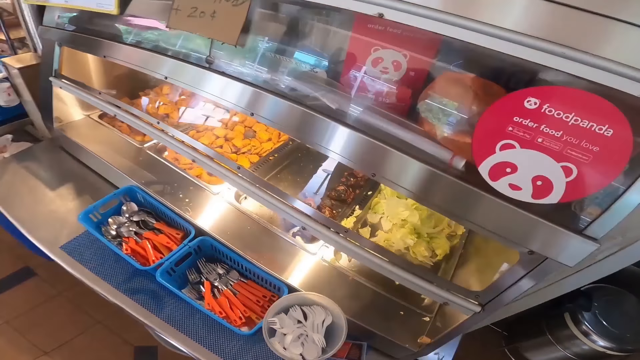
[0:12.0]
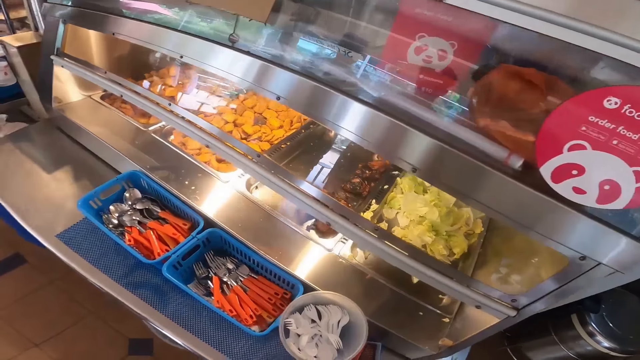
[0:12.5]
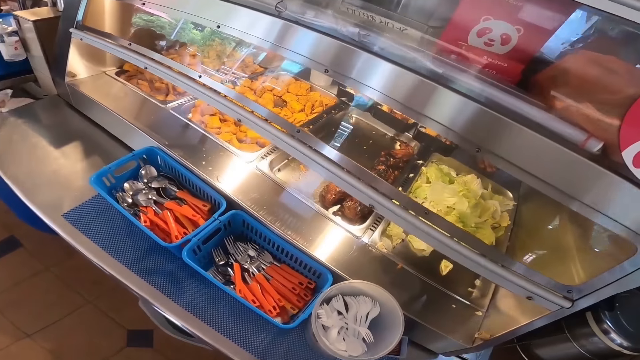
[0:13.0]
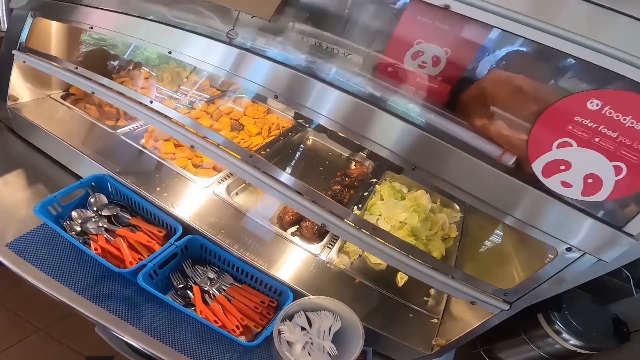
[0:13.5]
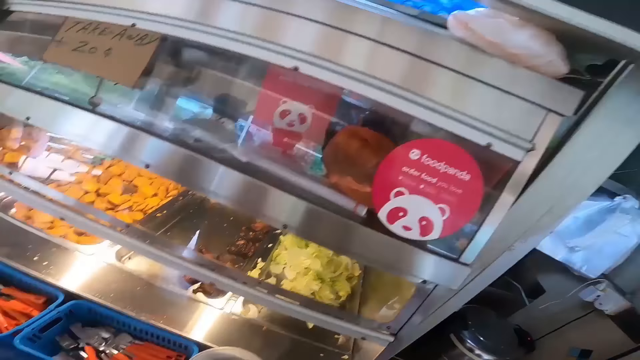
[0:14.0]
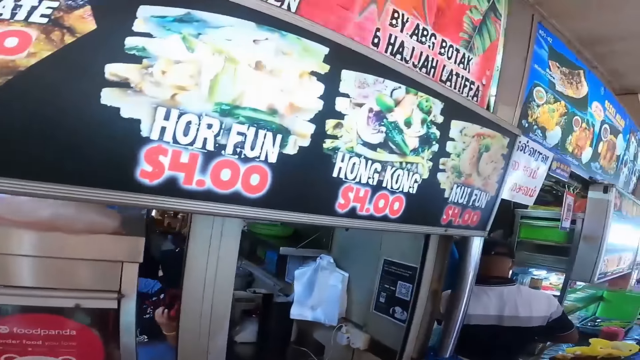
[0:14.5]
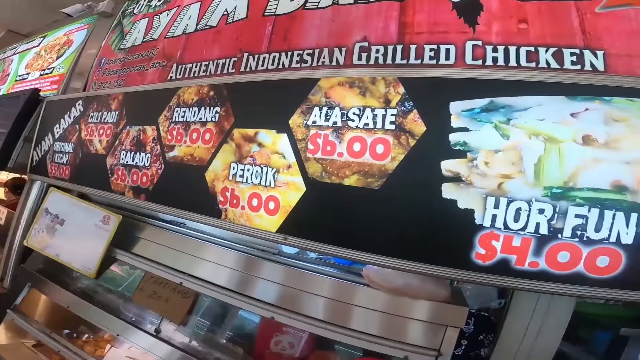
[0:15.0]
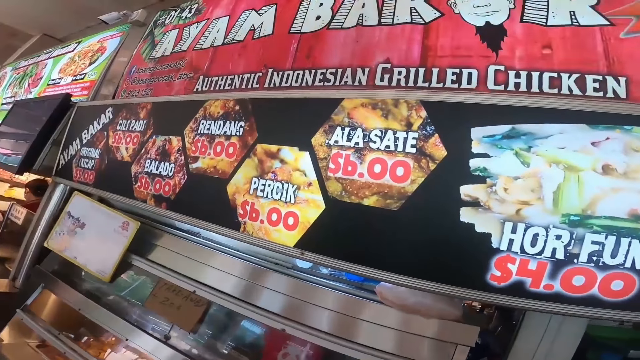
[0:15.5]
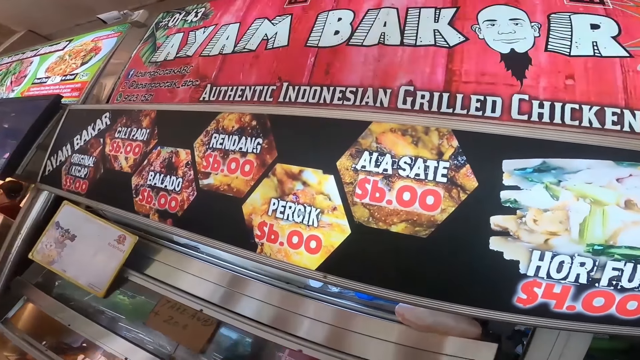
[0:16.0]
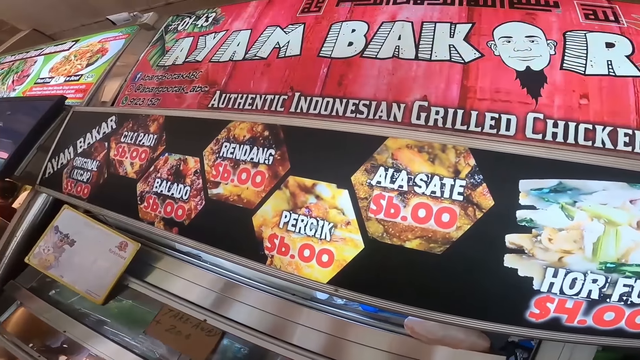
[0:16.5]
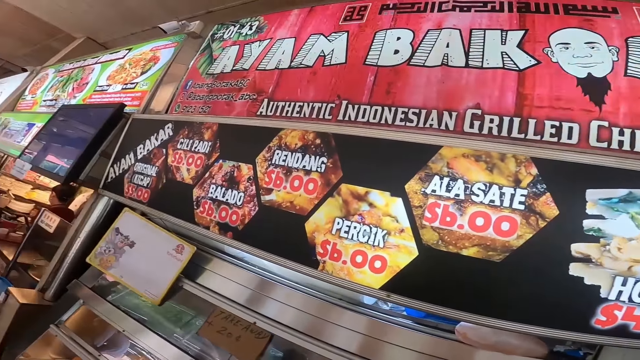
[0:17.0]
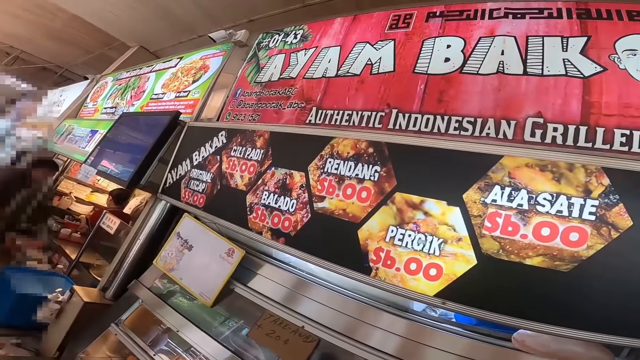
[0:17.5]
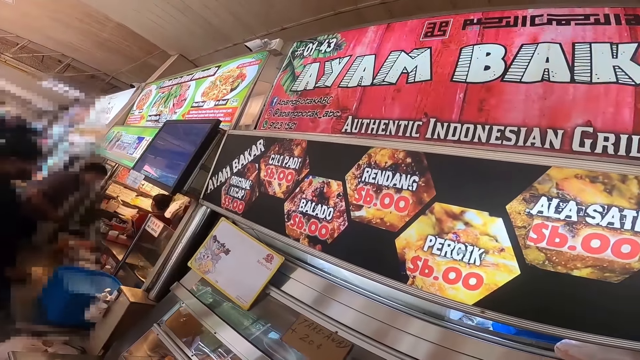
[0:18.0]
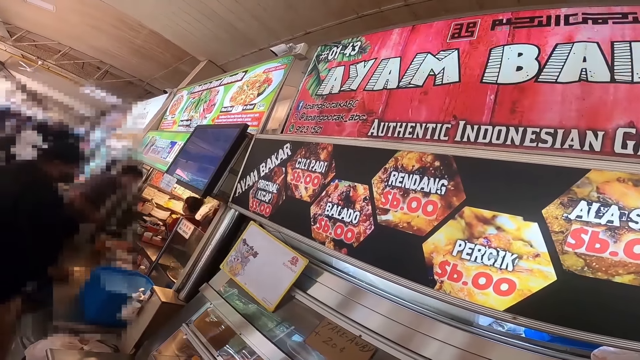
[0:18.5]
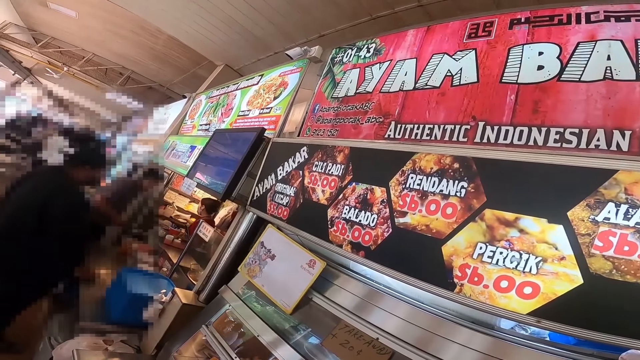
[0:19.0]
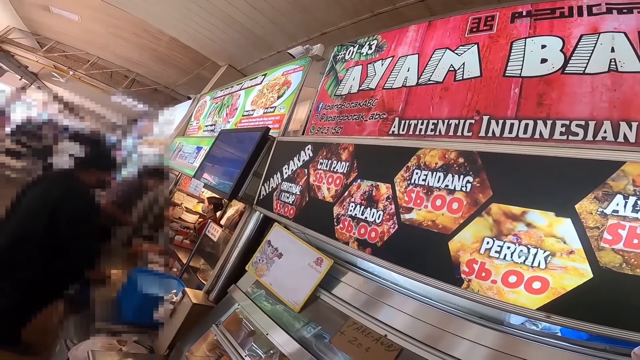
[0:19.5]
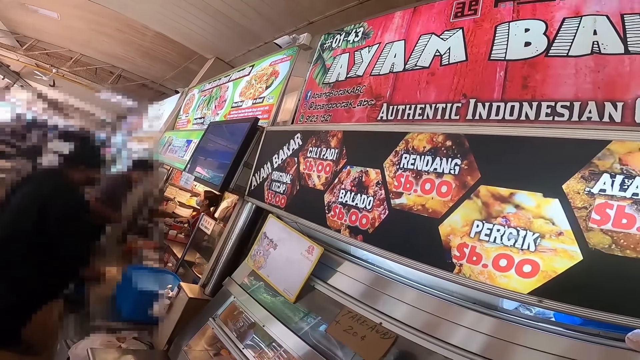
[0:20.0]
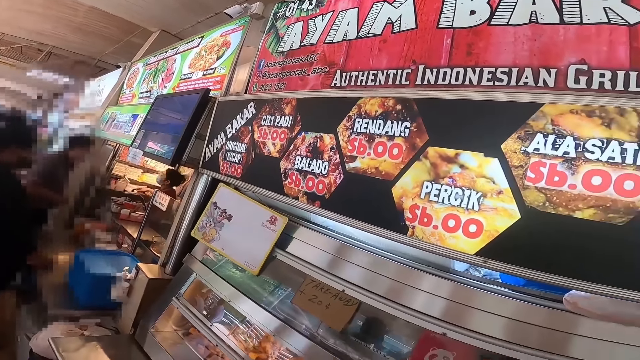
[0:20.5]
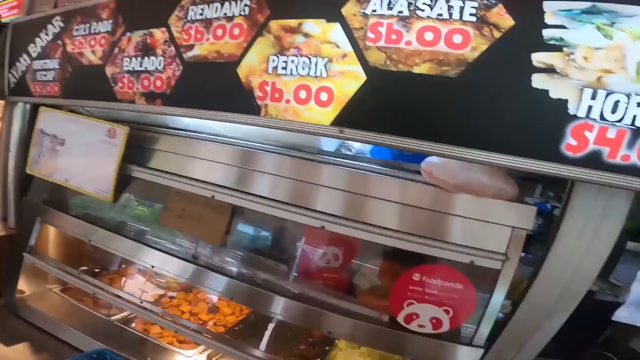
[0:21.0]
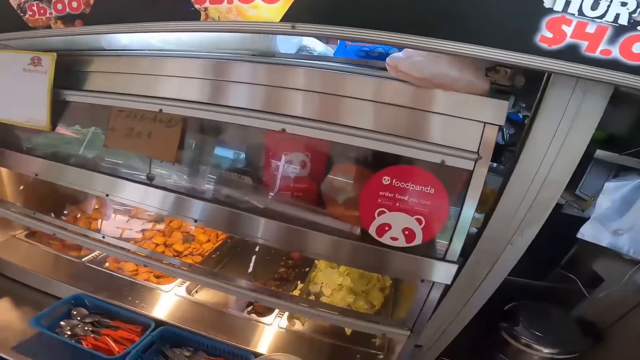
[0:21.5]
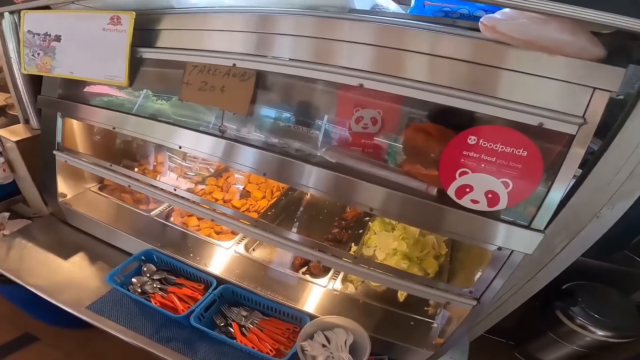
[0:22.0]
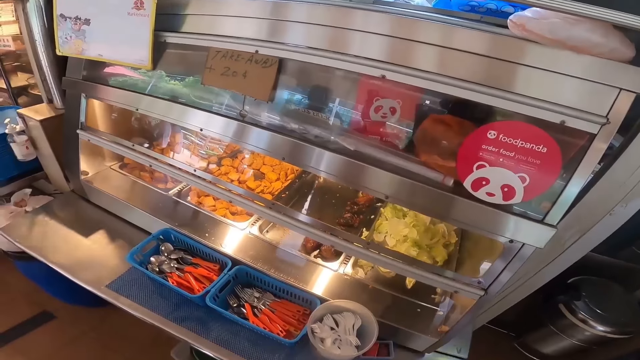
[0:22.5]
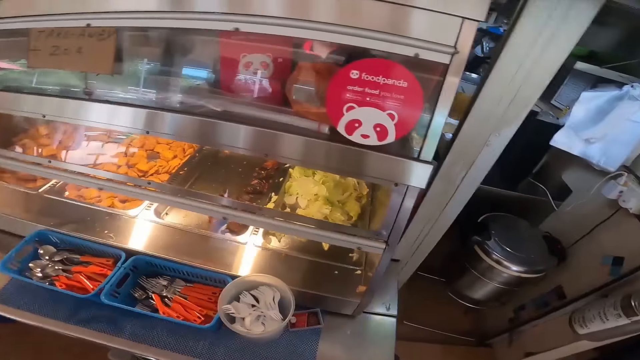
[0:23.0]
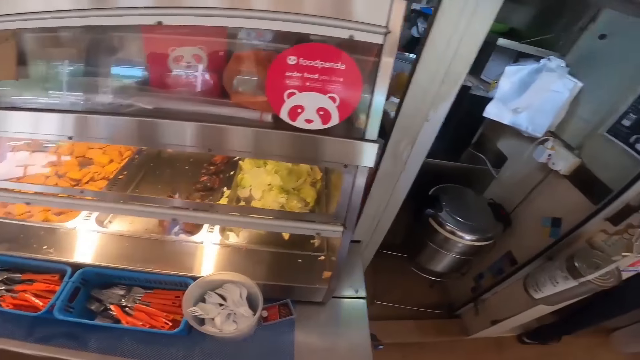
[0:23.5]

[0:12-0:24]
The camera wearer views foods.

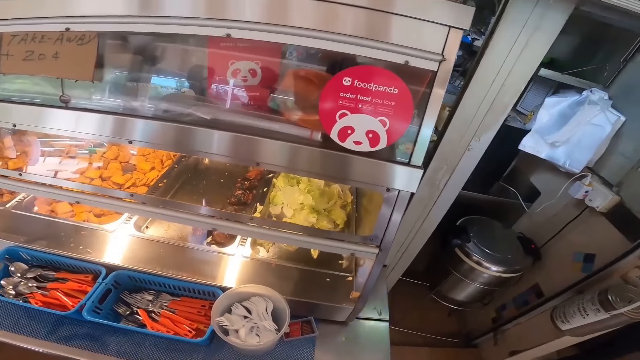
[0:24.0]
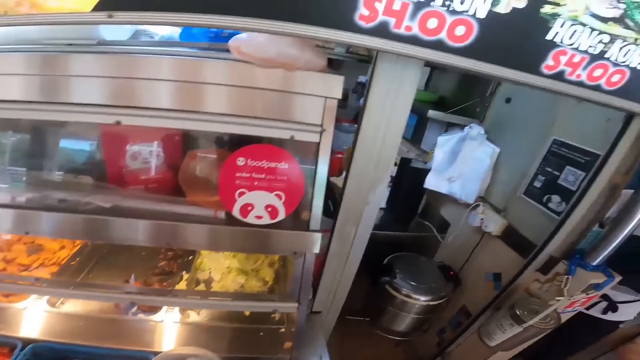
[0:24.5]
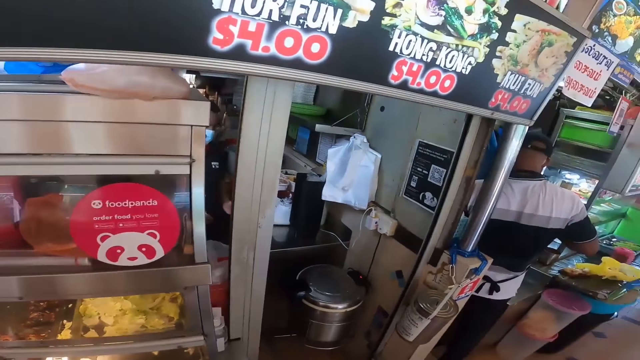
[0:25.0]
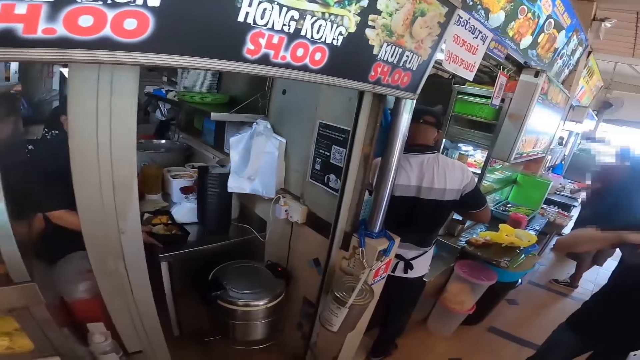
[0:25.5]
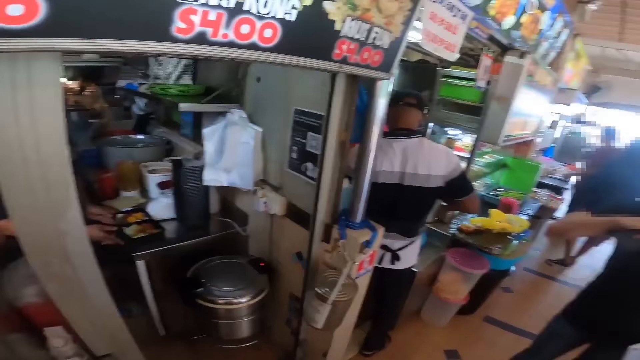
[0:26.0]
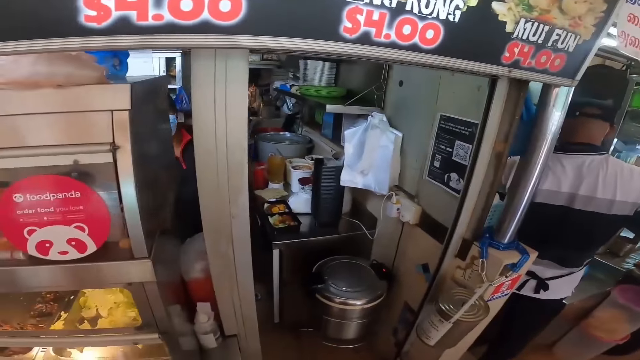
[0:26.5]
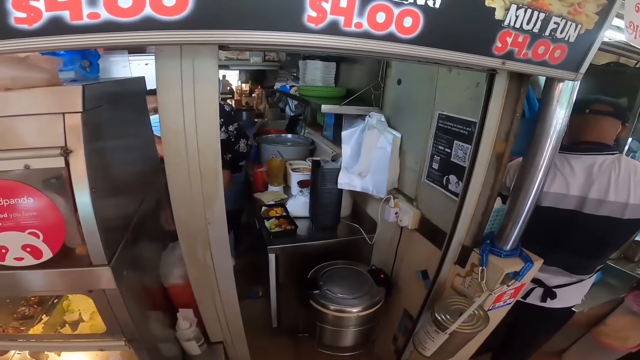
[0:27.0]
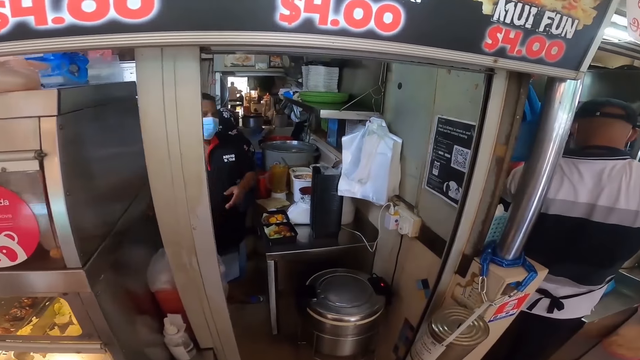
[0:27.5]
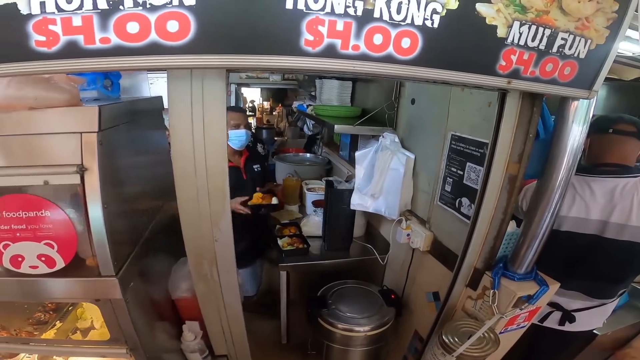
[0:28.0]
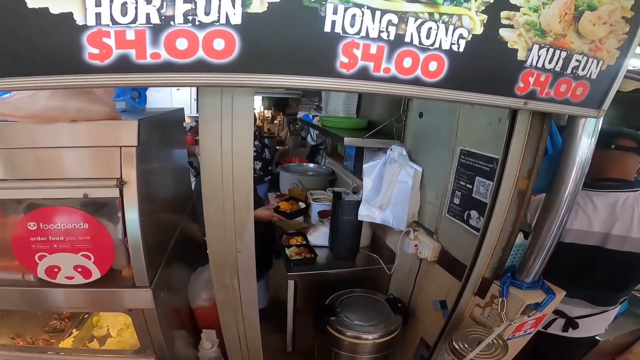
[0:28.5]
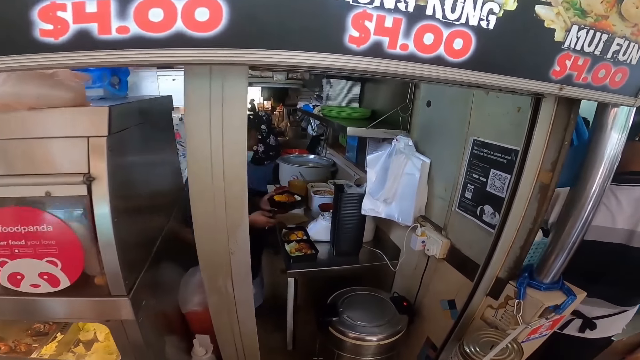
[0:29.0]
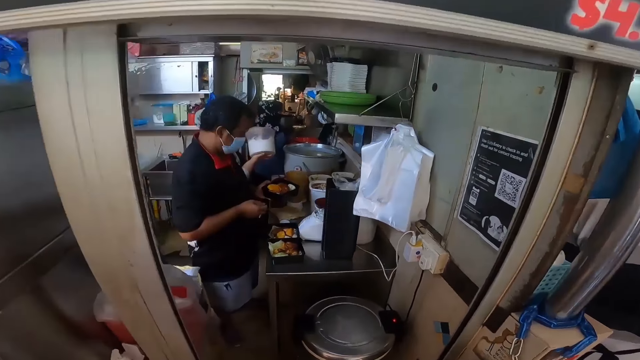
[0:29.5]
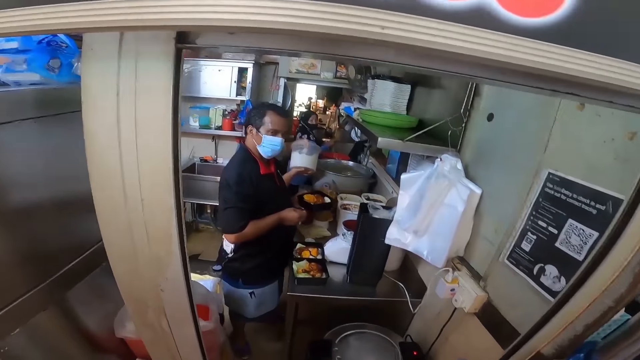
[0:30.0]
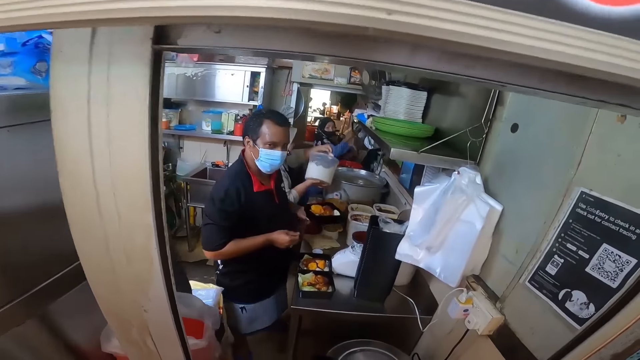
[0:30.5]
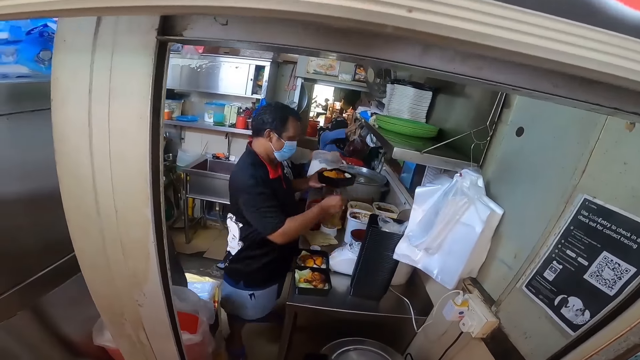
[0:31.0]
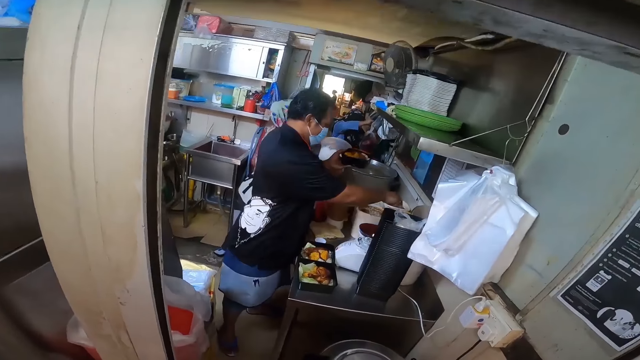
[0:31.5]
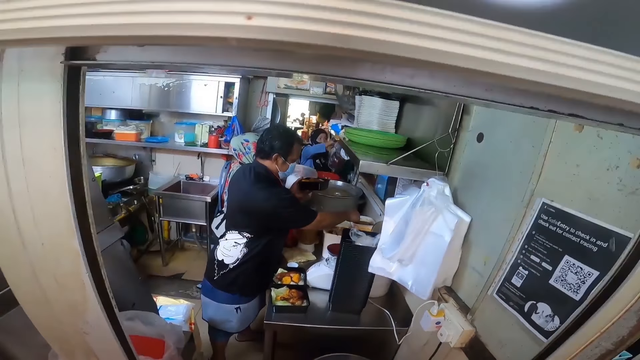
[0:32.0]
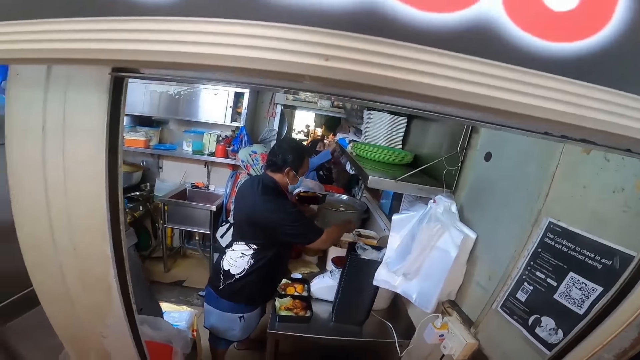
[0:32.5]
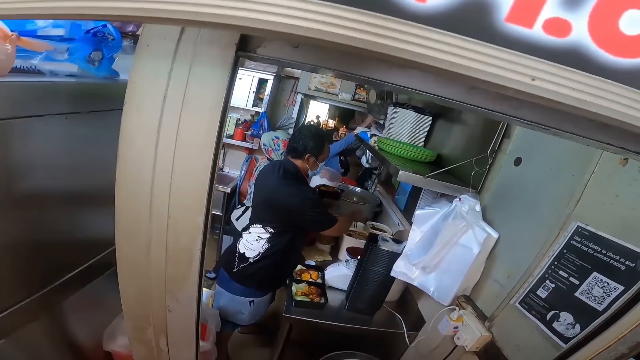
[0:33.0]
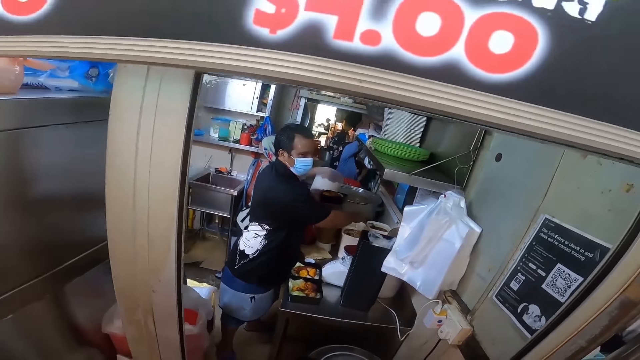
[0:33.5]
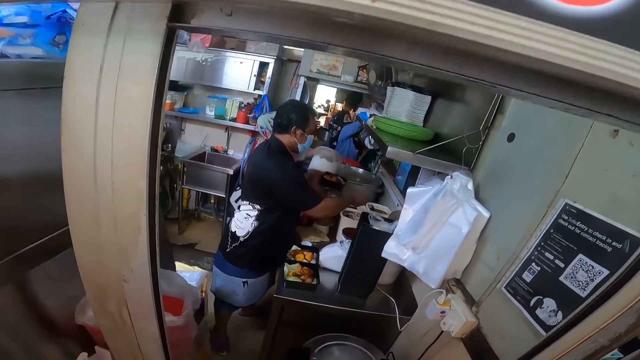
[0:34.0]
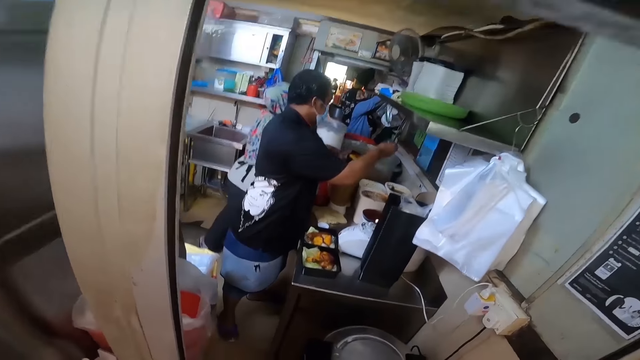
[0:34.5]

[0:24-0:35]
A person puts sauce on the food.
